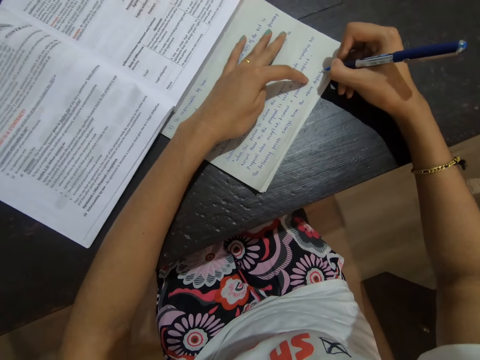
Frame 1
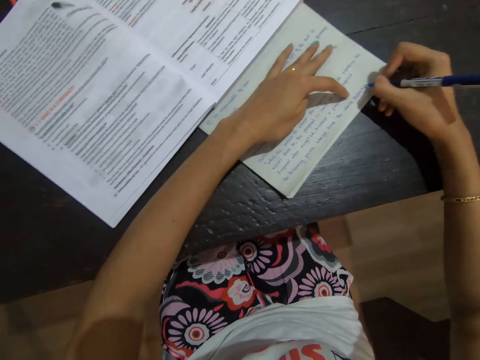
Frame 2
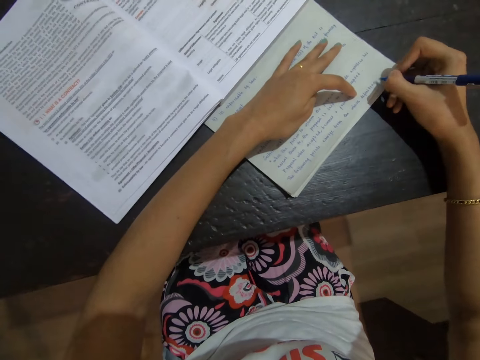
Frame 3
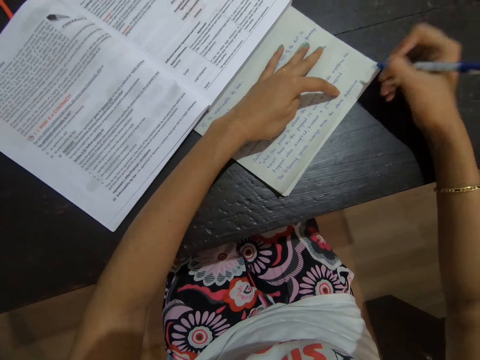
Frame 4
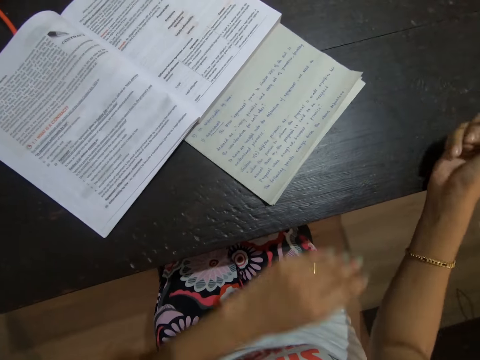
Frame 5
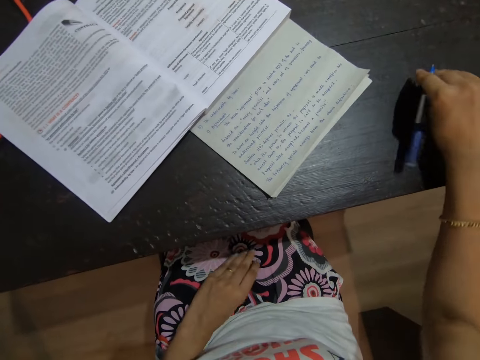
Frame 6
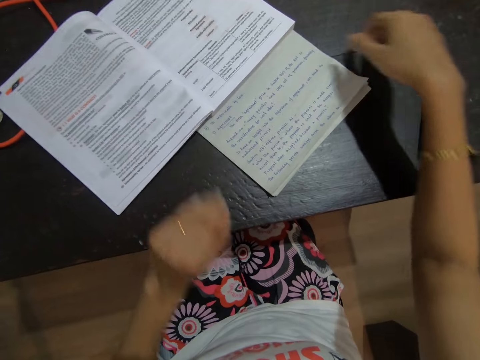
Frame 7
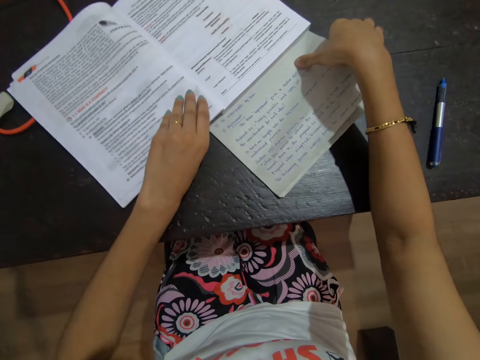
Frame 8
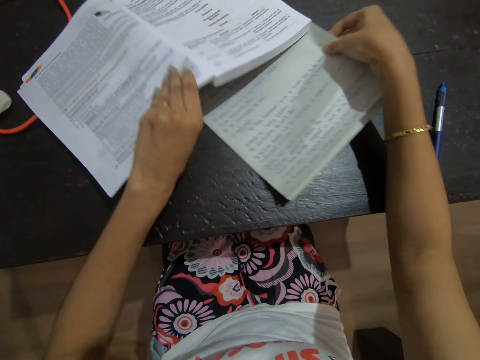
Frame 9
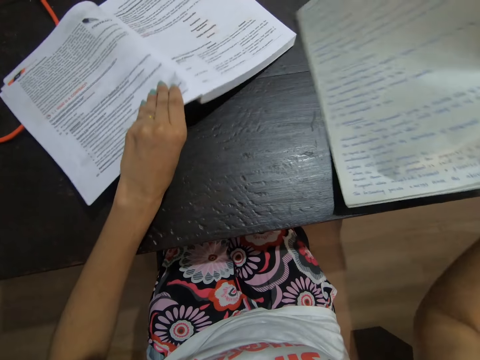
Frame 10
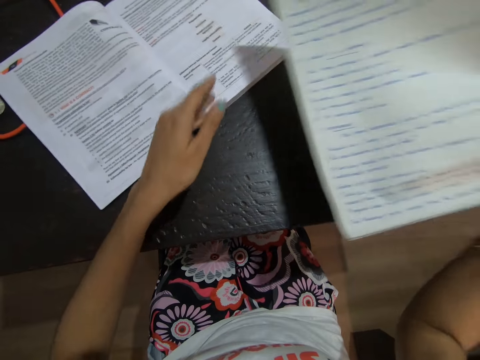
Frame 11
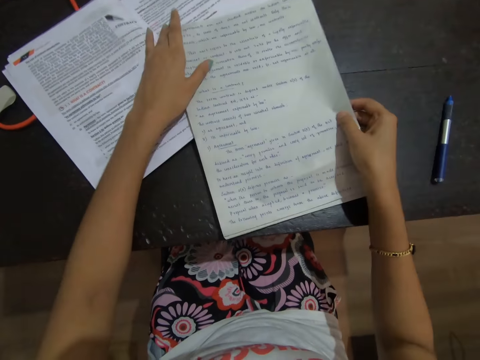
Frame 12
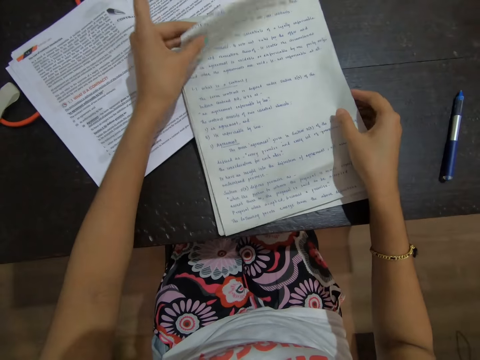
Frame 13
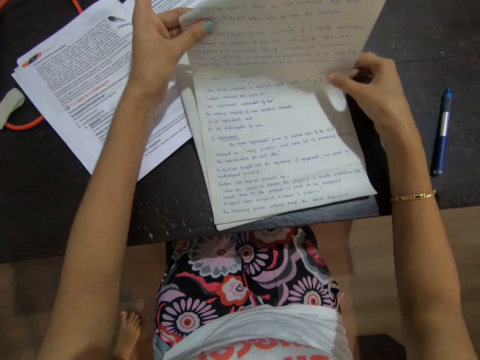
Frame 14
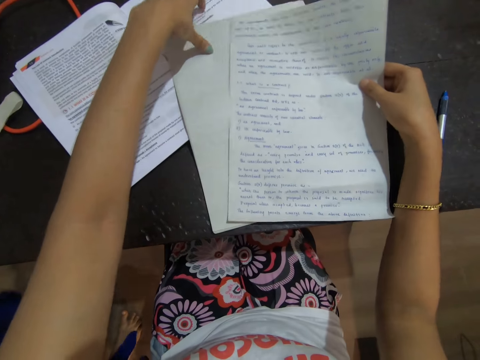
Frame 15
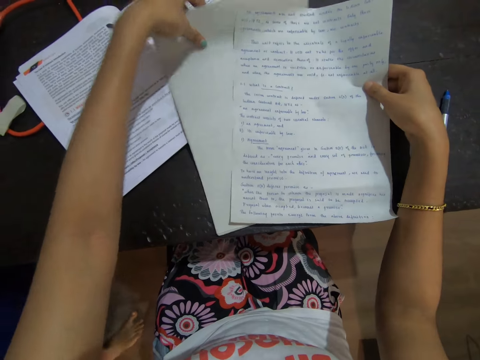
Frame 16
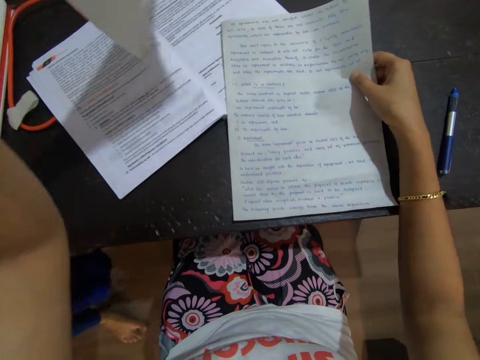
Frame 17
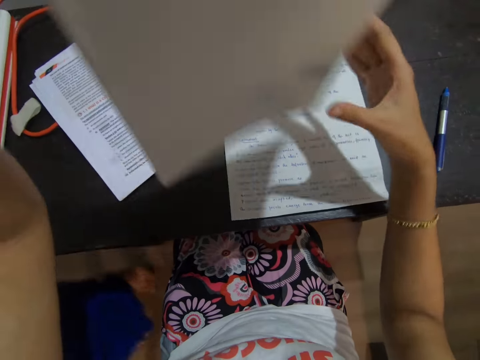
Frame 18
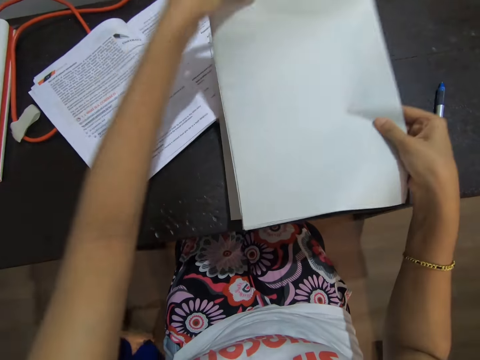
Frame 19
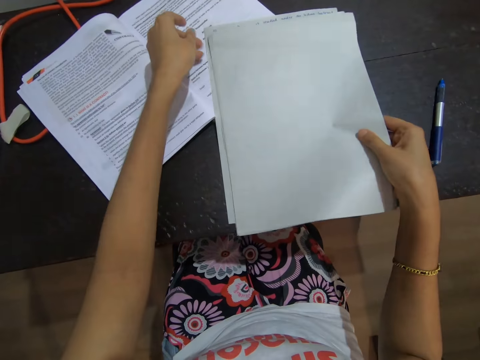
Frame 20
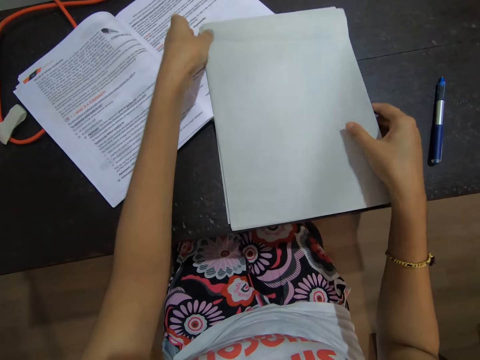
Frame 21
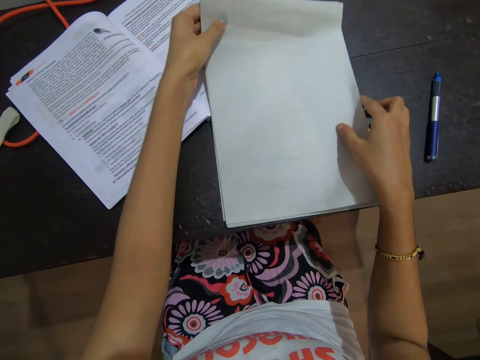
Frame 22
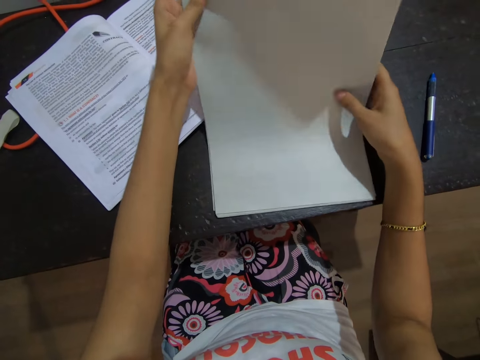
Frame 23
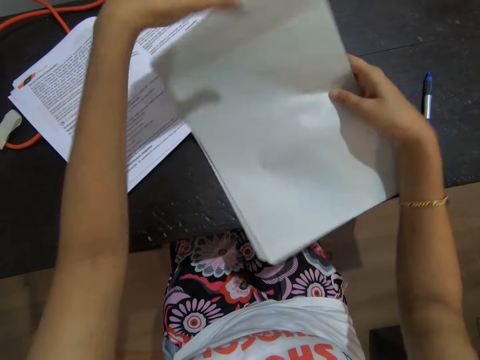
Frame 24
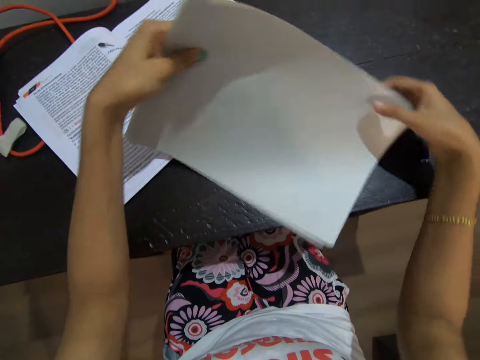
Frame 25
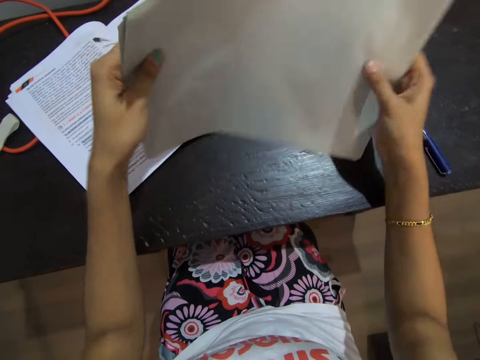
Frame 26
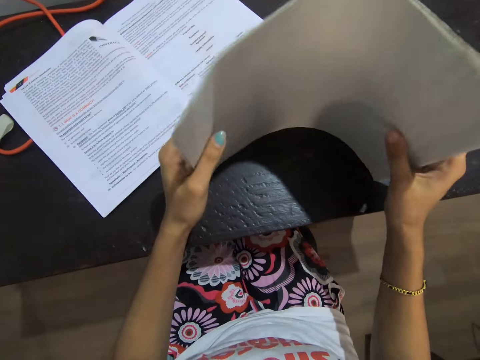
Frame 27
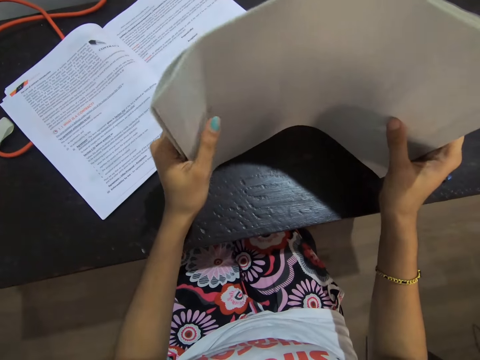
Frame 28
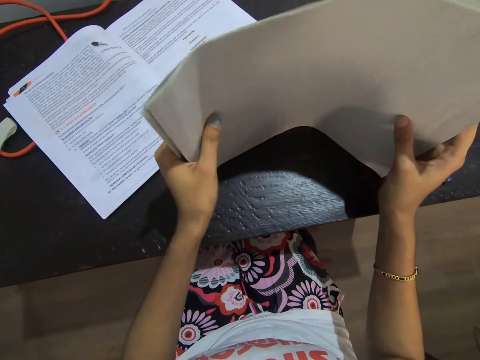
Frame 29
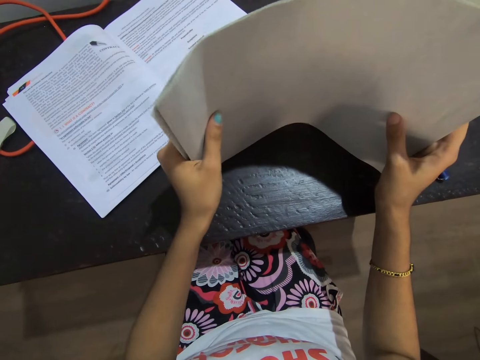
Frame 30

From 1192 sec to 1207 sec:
The camera wearer drops the pen on the table. She takes a book and a paper from the table with her right hand. She puts the paper on the table. She opens pieces of paper. She stares at the paper. She picks up a paper with her left hand. She looks at the paper. She puts the paper on the table. She takes pieces of paper. She rotates the papers on her hands. She adjusts the papers on the table.

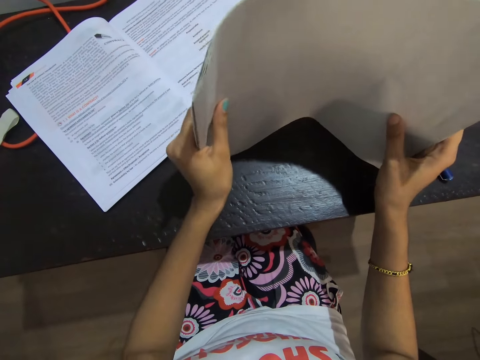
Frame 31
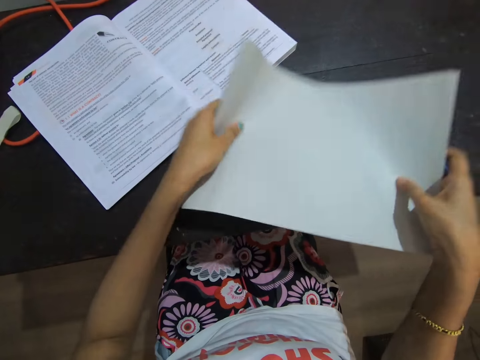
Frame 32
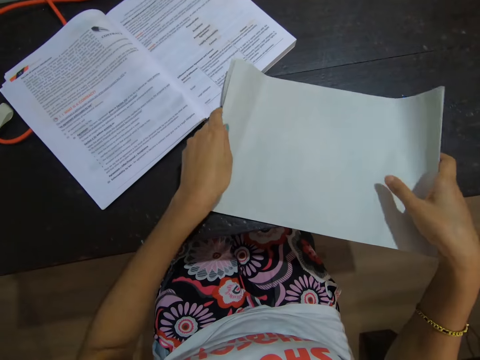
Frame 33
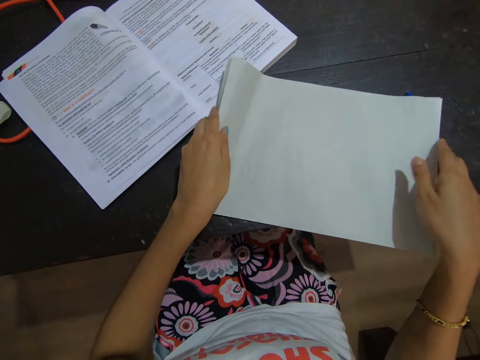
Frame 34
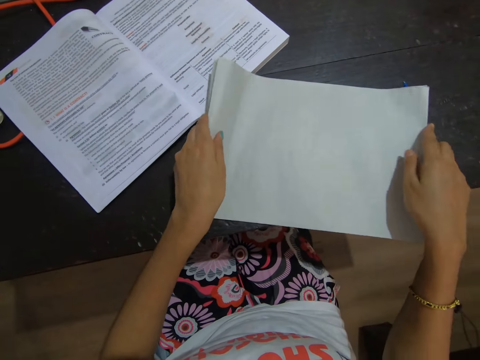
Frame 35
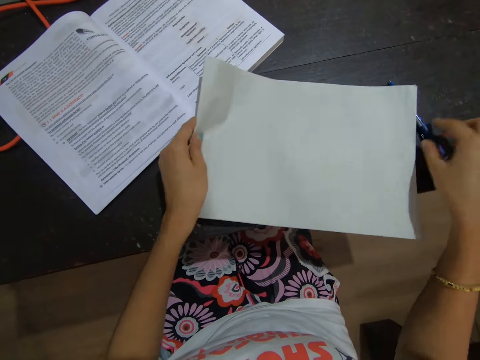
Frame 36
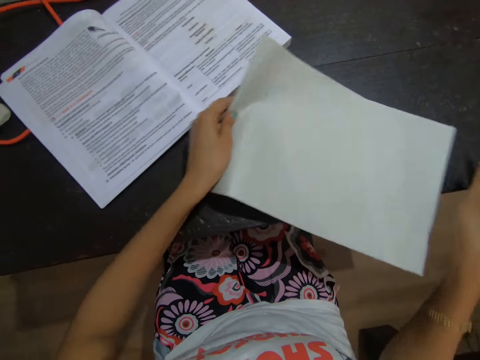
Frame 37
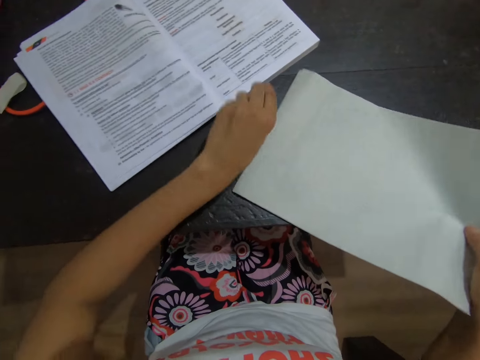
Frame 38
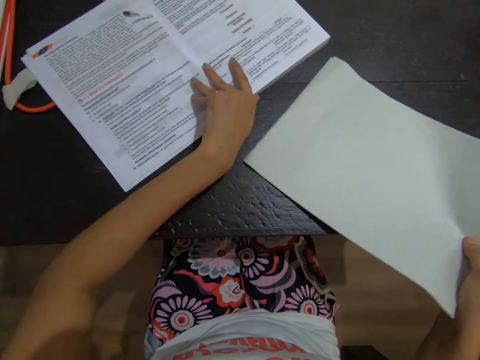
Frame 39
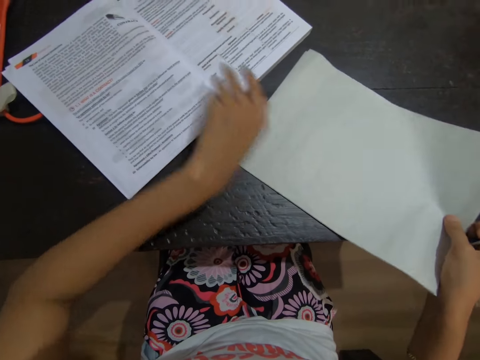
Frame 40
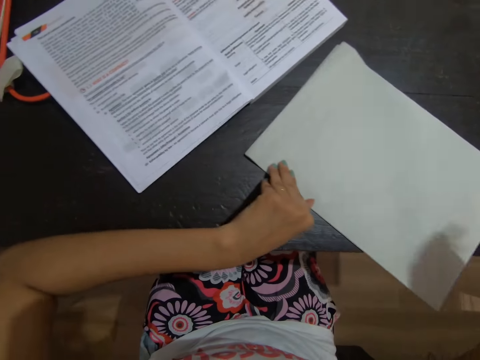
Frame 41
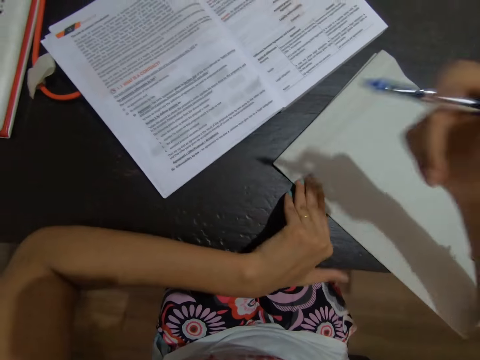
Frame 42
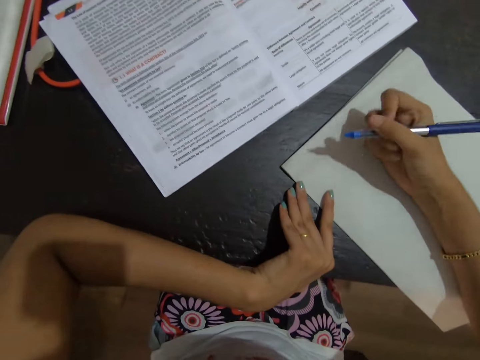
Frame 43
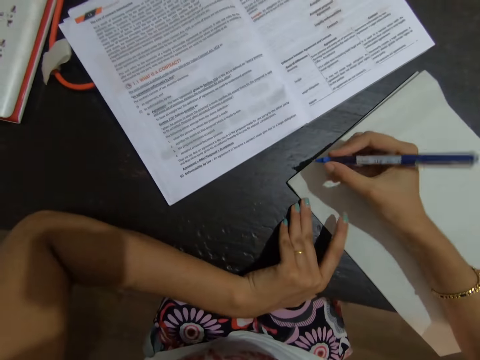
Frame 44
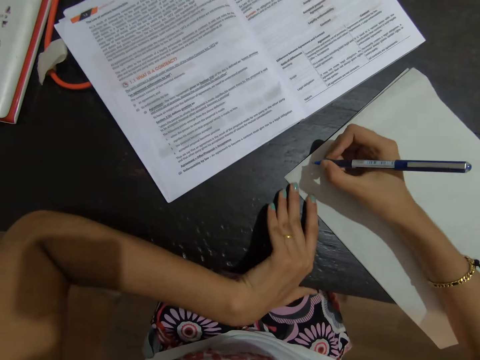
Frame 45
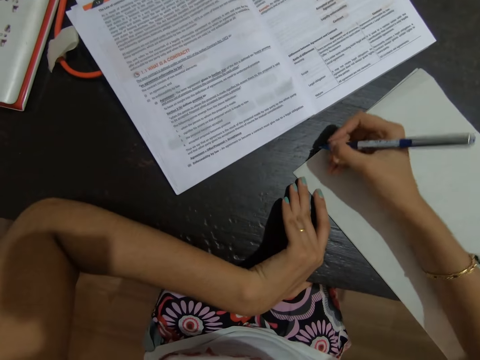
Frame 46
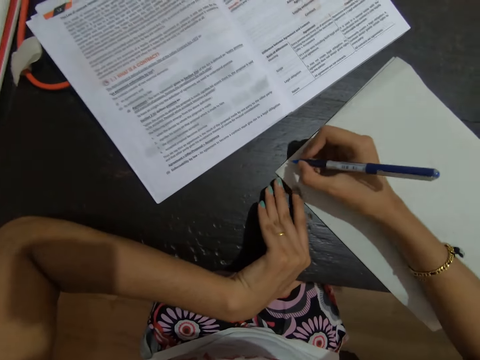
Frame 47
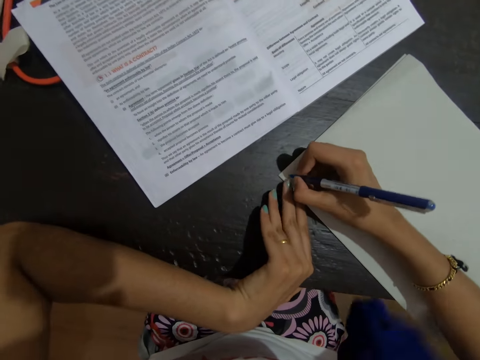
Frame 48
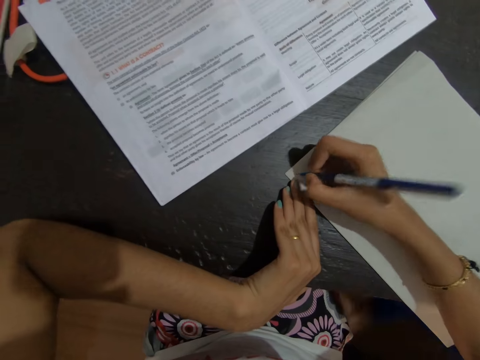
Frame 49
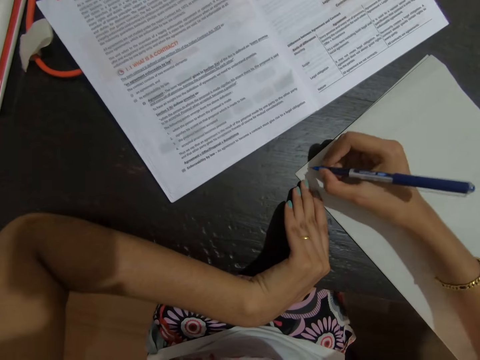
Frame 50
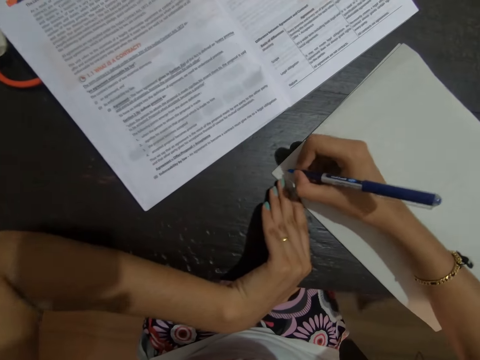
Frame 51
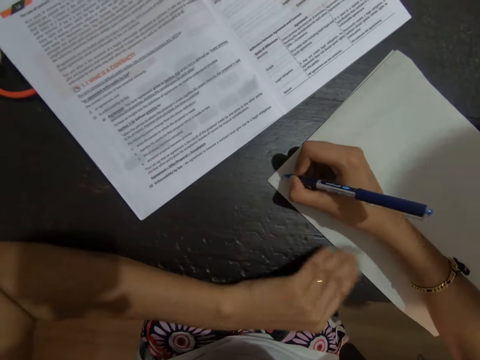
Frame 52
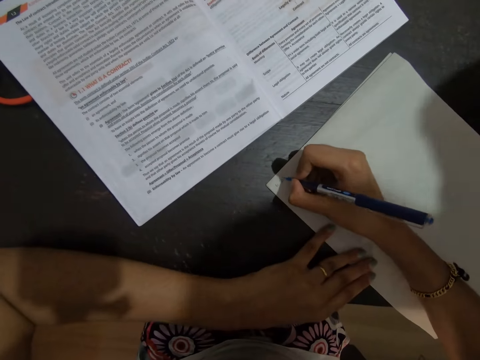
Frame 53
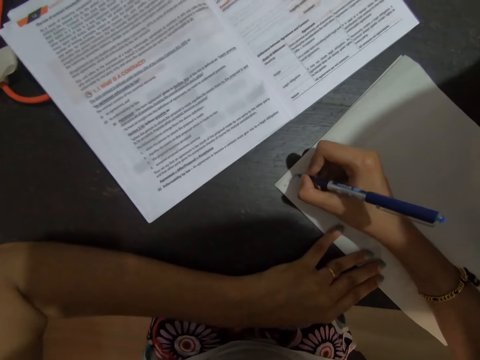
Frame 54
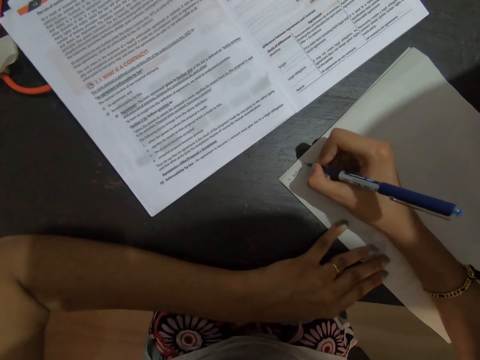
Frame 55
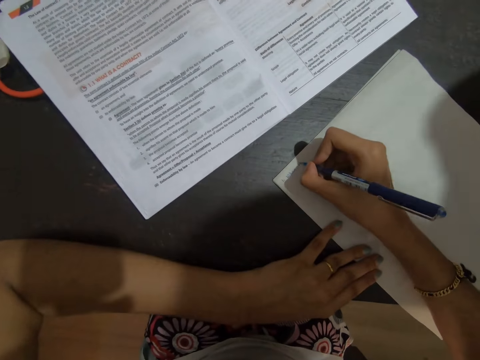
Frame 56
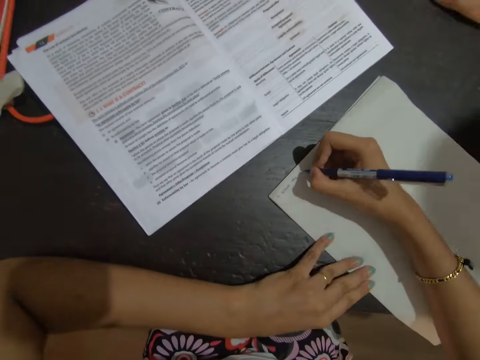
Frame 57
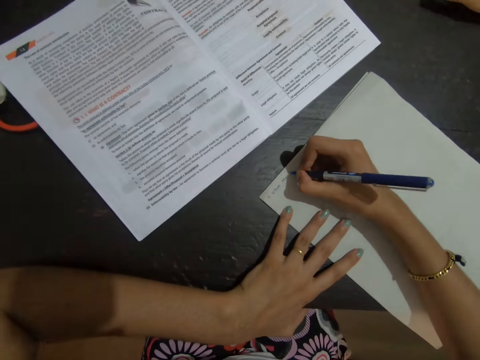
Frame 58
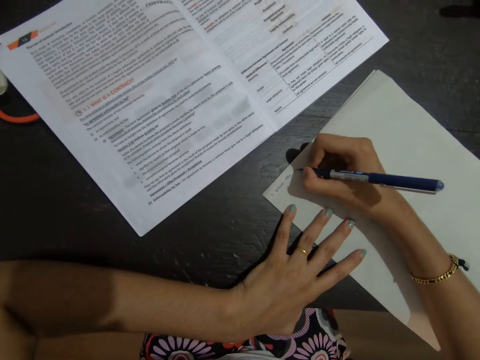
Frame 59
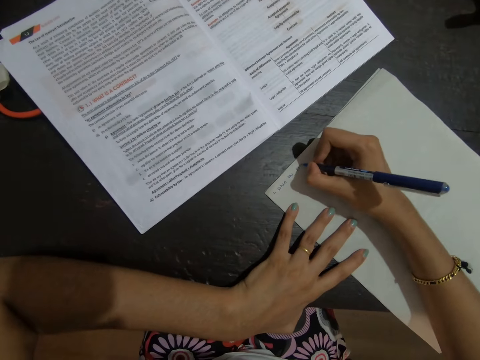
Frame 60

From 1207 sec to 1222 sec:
The camera wearer arranges pieces of paper on the table. They put the paper on the table, pick up the pen from the table, and touch a book. They write on the paper with the pen.
